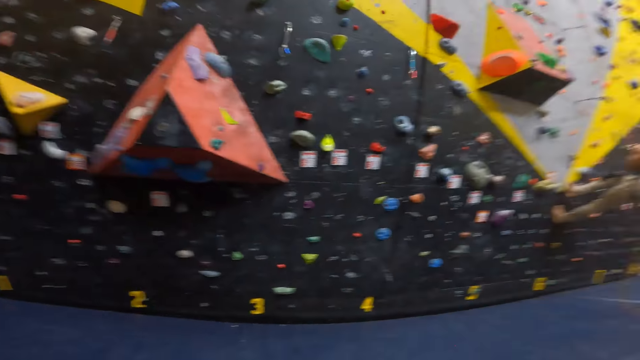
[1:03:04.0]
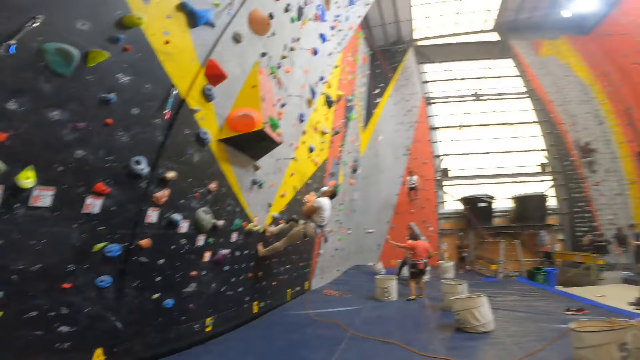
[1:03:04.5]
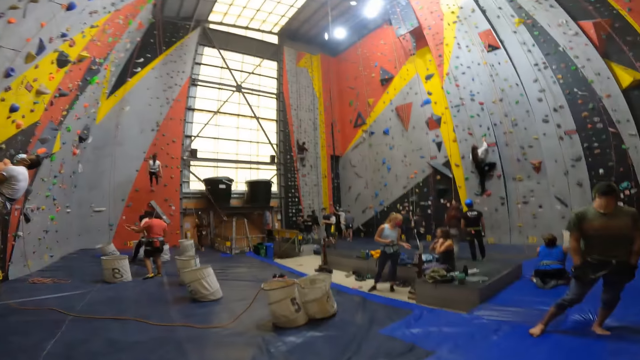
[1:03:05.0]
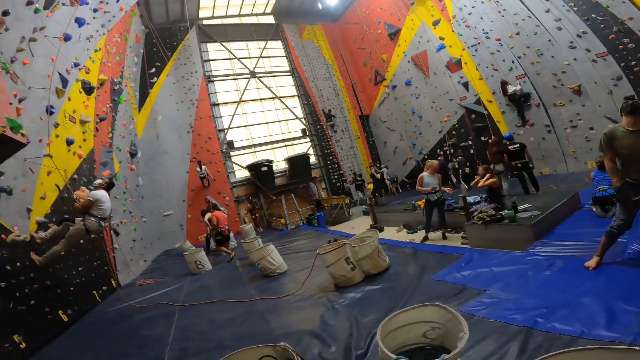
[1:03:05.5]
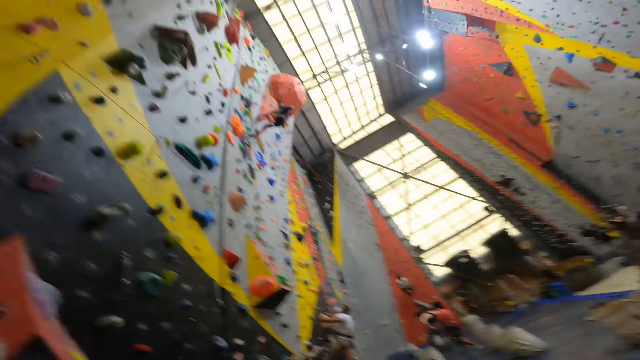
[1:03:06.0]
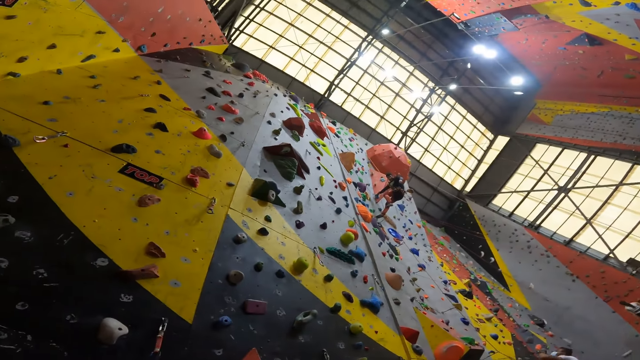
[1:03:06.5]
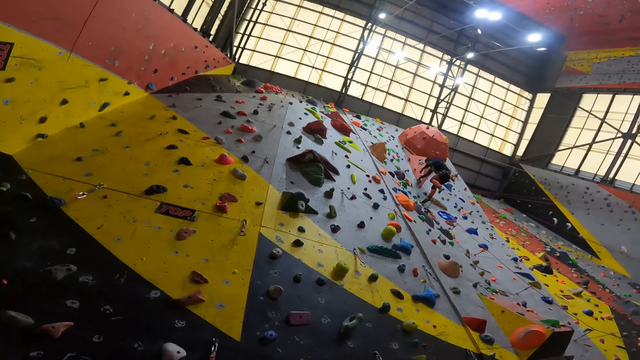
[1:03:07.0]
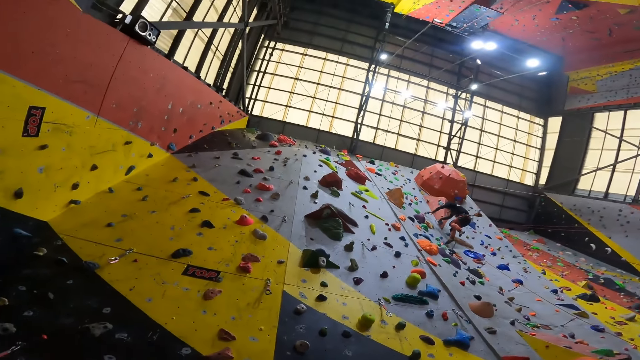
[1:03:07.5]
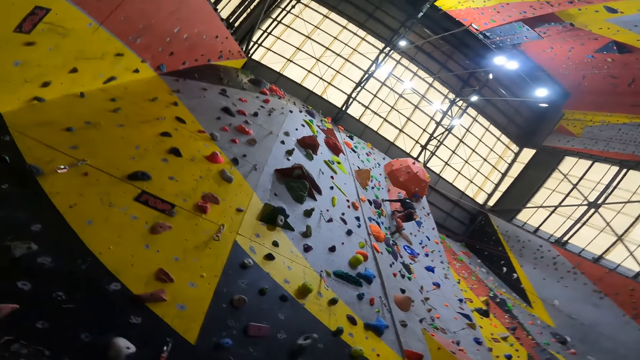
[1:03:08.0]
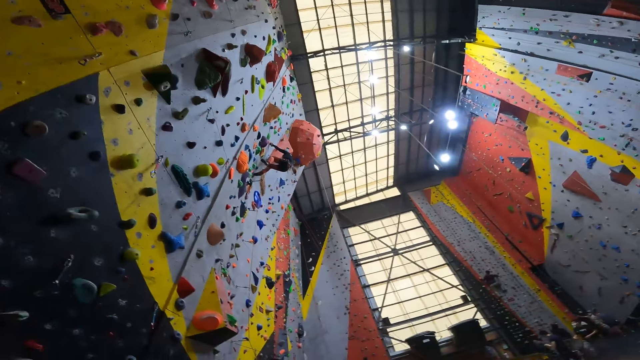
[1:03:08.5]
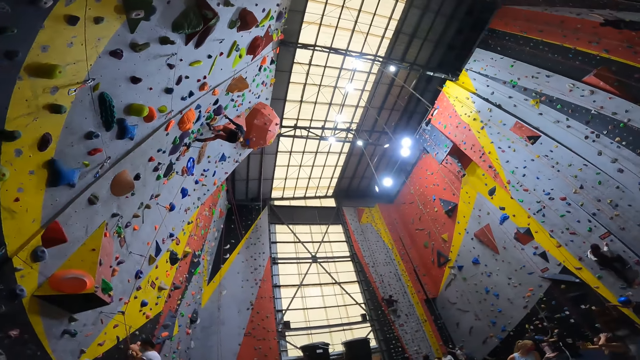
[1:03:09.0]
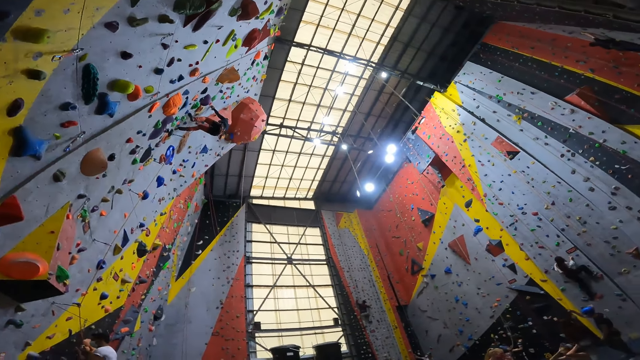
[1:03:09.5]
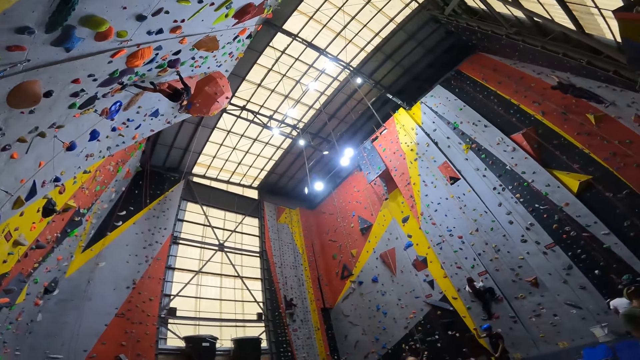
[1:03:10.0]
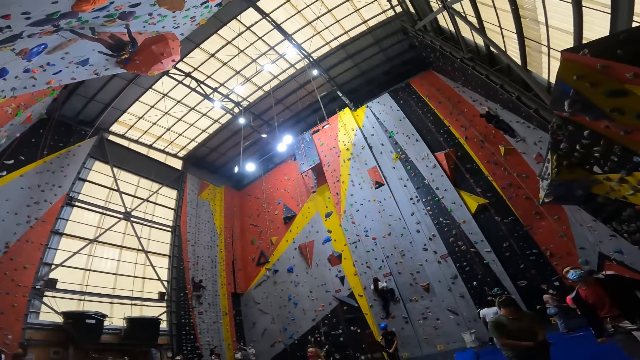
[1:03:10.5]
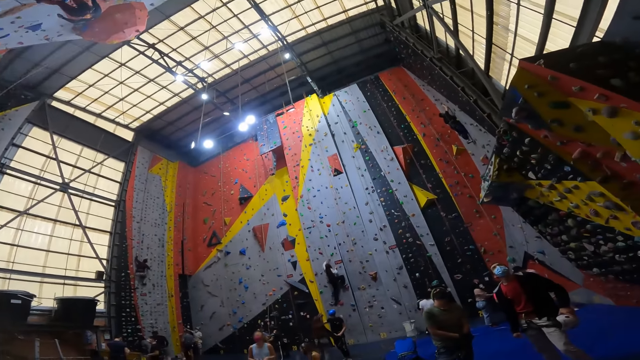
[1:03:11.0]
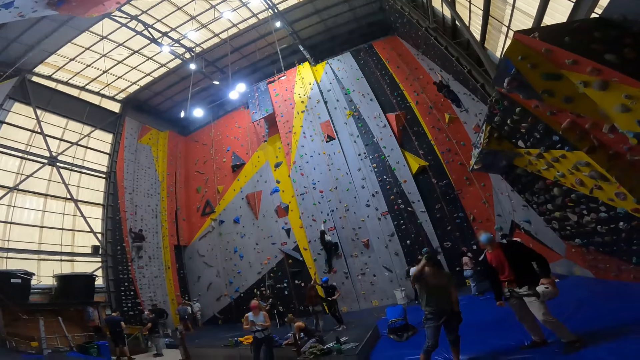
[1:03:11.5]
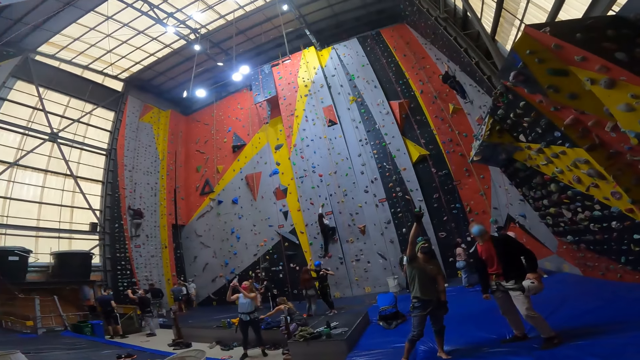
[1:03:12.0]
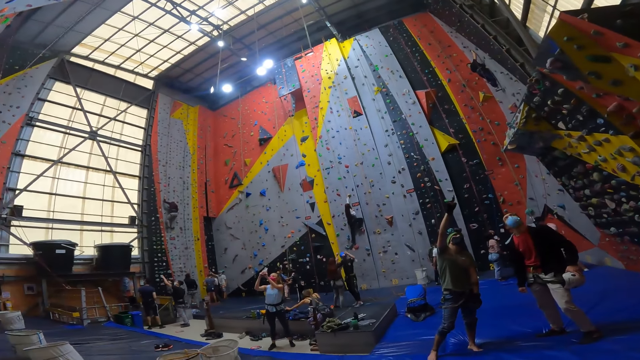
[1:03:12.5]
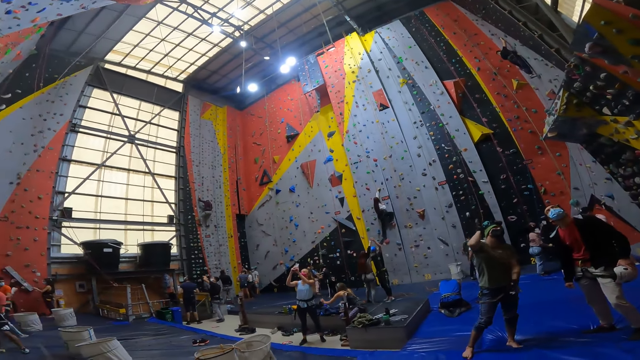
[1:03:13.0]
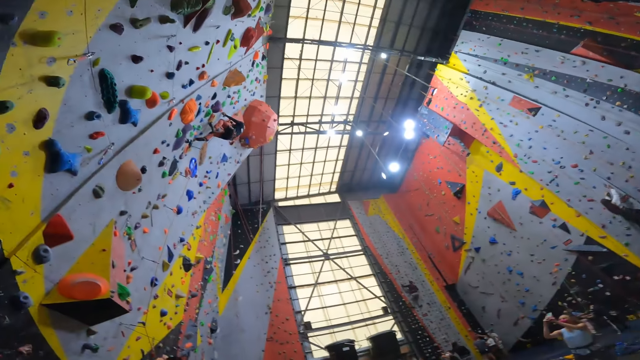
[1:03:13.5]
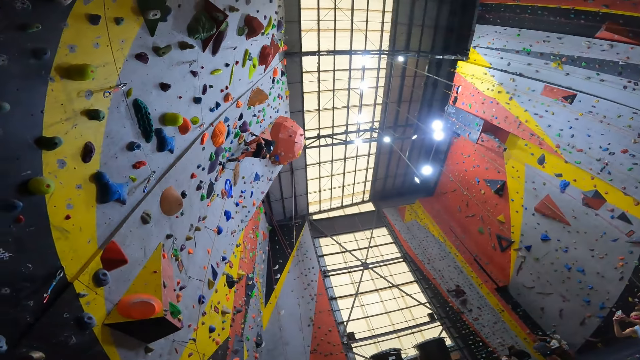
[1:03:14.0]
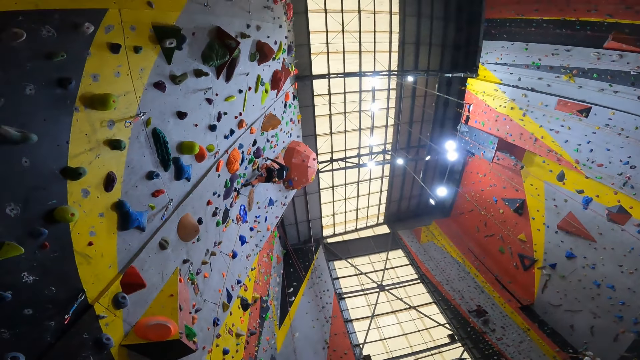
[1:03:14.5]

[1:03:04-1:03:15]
The camera wearer looks around in a bouldering room.

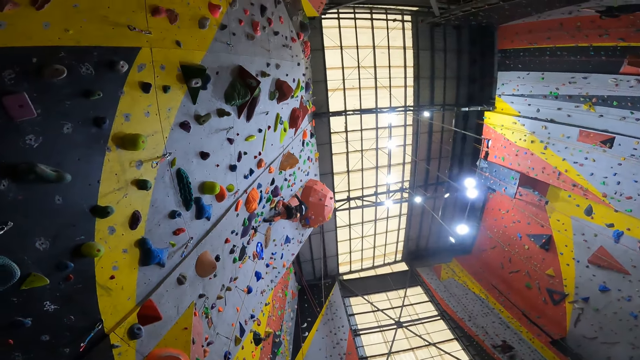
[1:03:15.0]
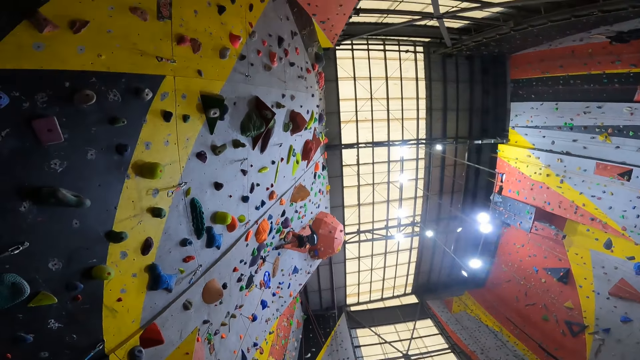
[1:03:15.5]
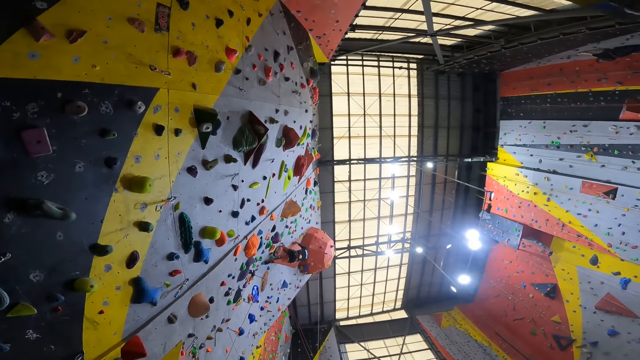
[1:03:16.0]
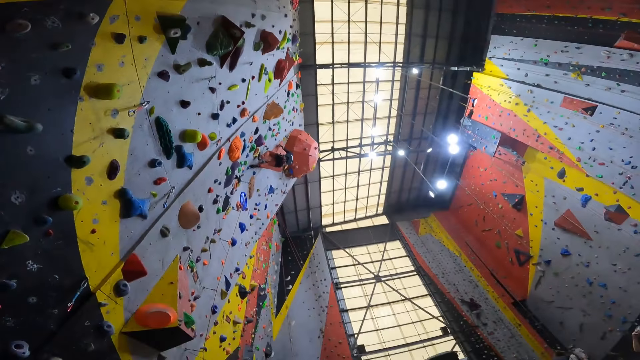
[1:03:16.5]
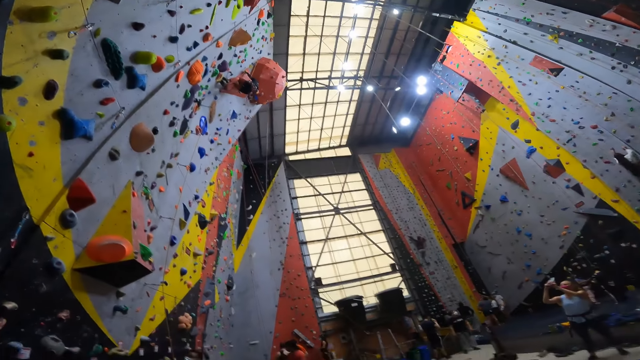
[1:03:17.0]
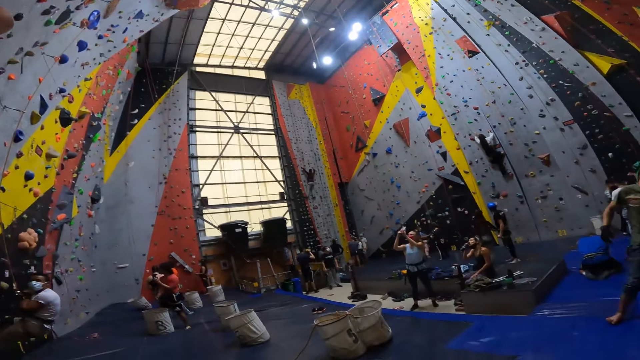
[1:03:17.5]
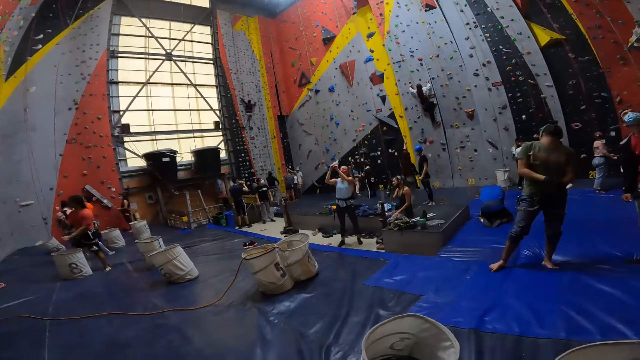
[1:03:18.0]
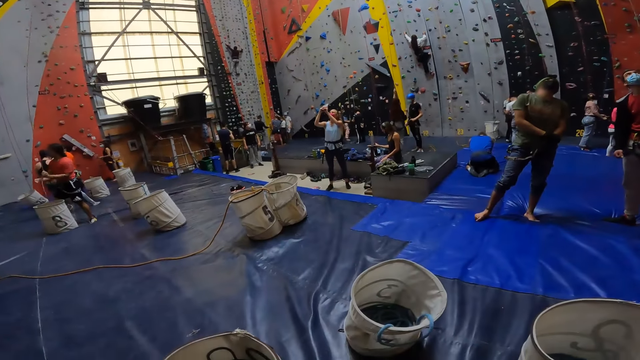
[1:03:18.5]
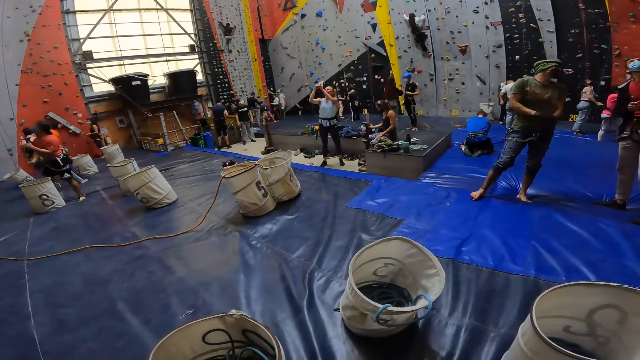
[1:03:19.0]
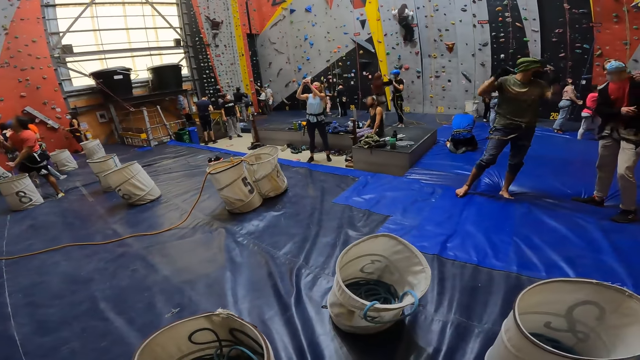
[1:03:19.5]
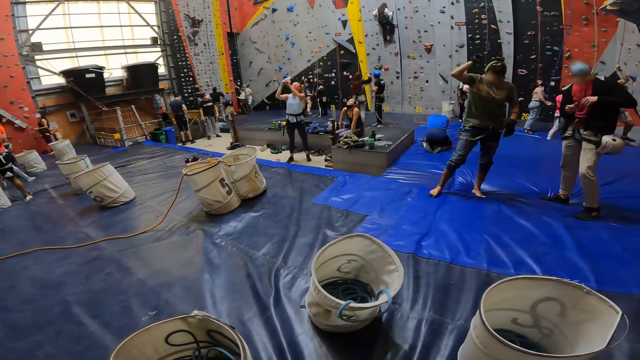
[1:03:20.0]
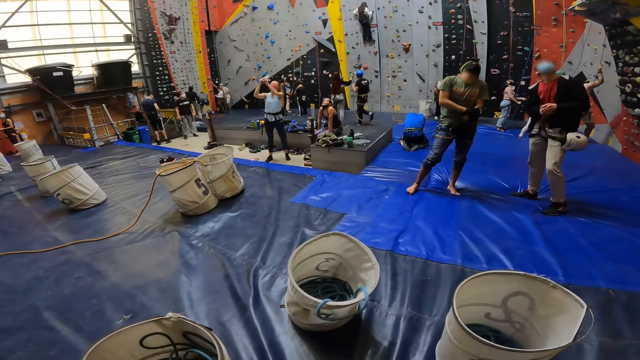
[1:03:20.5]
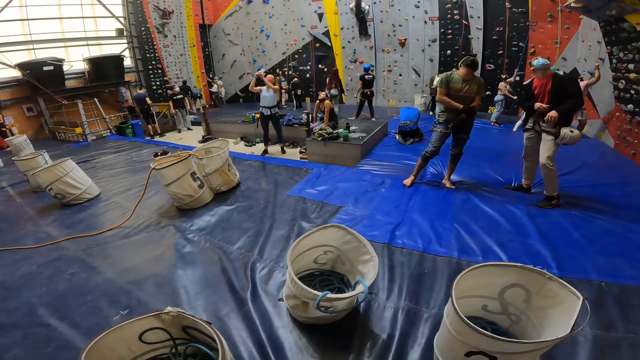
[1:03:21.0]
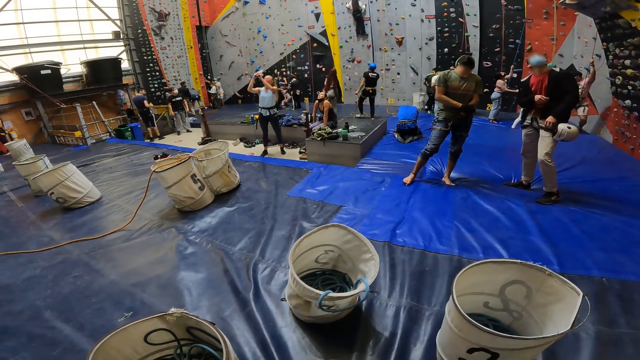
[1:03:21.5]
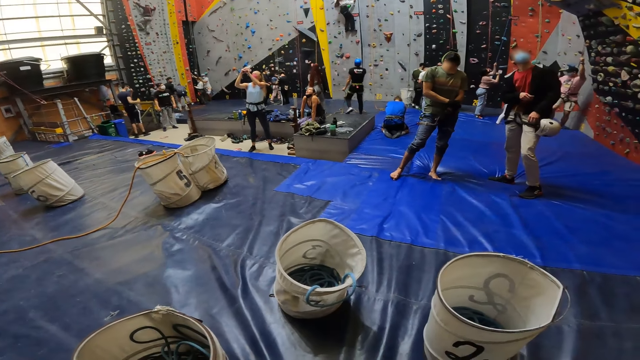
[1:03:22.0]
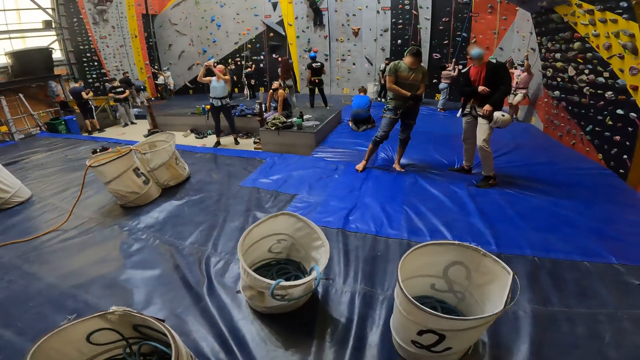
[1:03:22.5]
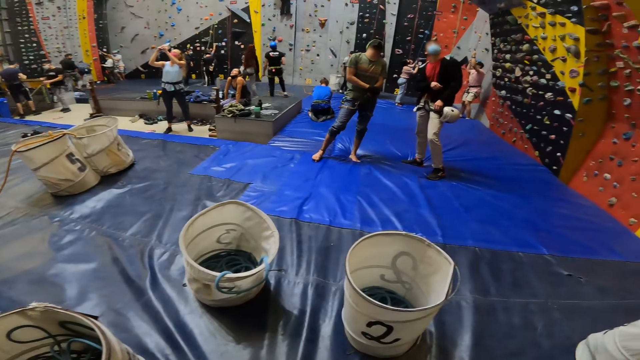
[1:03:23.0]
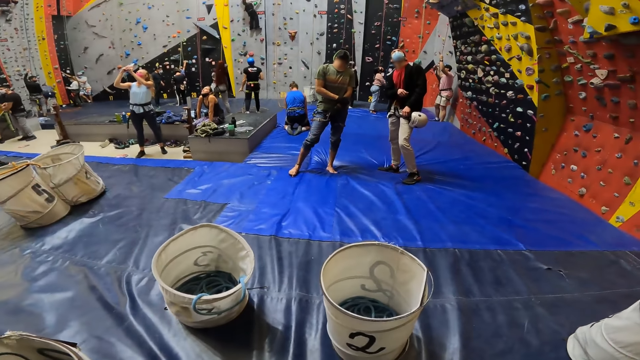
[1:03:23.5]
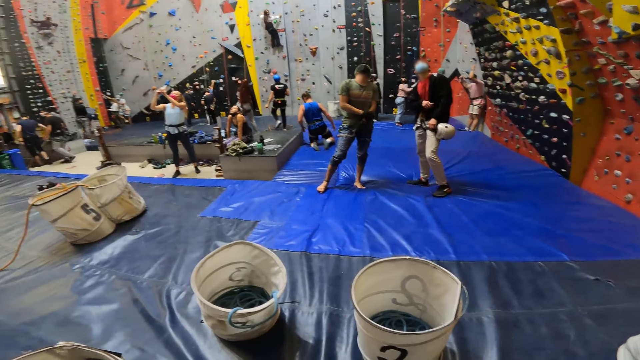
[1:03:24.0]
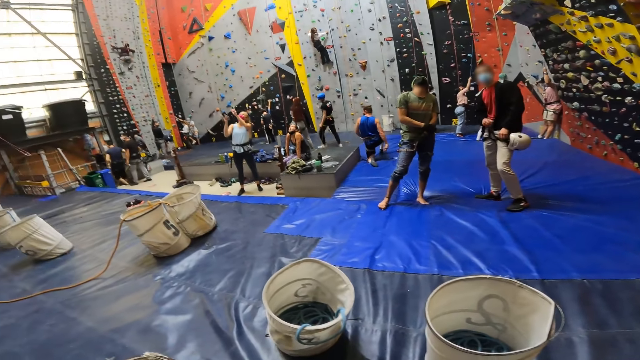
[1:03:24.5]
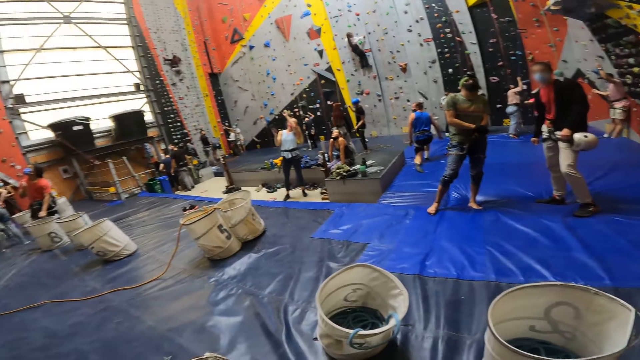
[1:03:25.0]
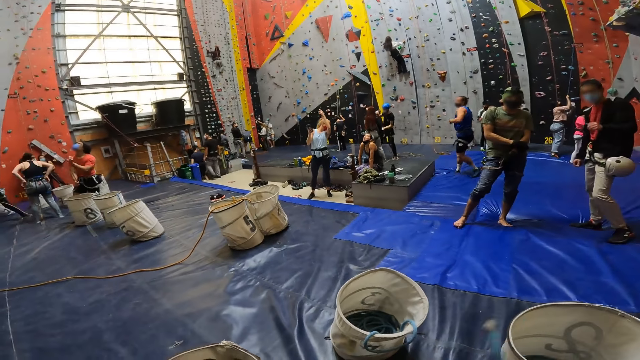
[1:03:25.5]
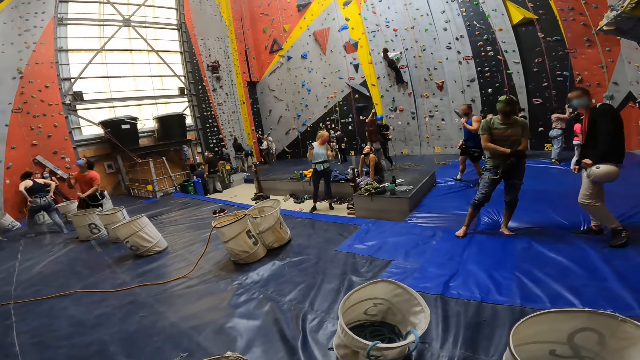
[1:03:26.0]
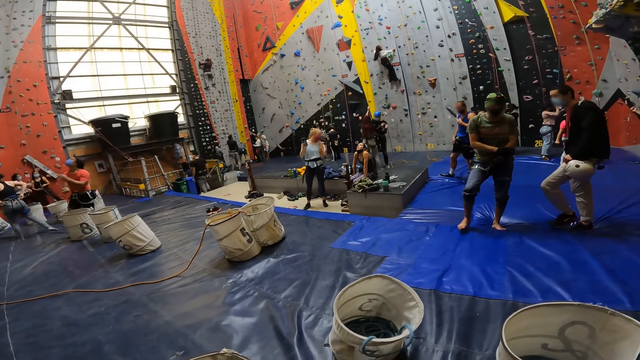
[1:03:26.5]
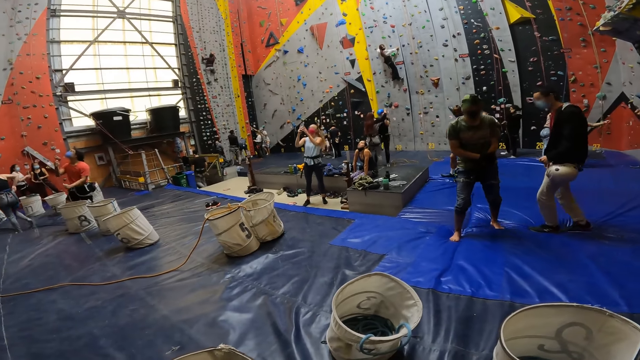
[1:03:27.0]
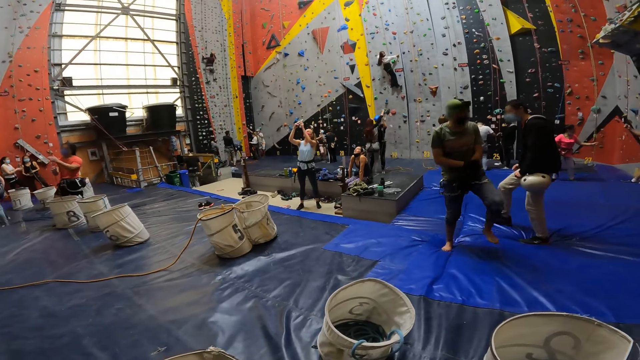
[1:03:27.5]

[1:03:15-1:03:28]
A person moves the rope. Another person moves the hand on the body. A third person moves the hand on the body. A fourth person climbs the wall. A fifth person walks to the wall. The camera wearer picks up the hose pipe. A sixth person walks from the ground. A seventh person moves up the trouser.
